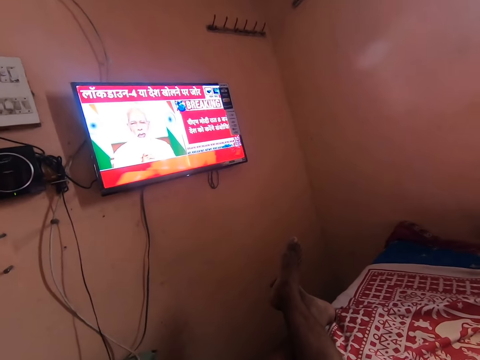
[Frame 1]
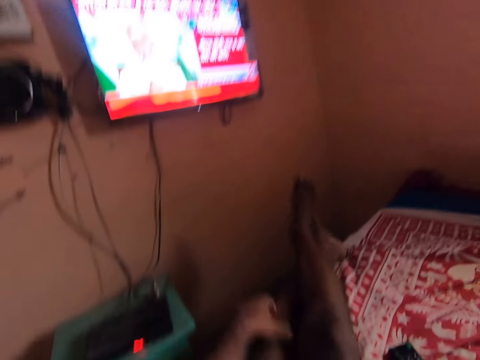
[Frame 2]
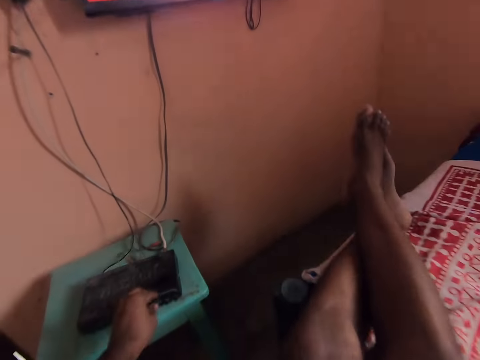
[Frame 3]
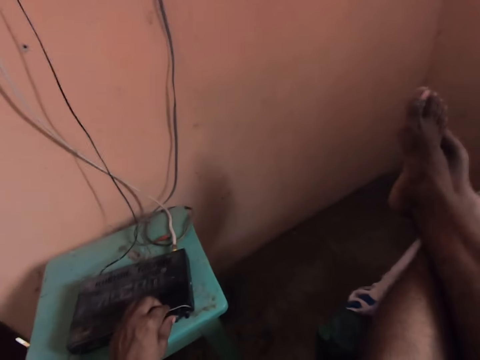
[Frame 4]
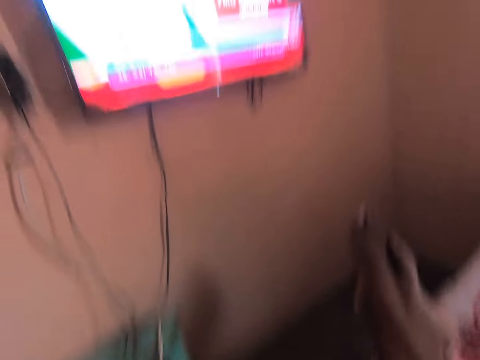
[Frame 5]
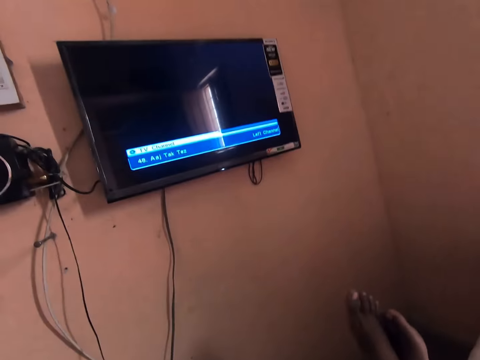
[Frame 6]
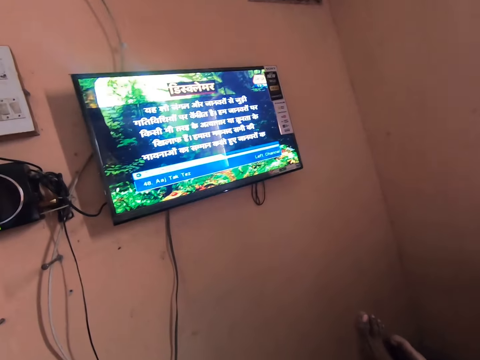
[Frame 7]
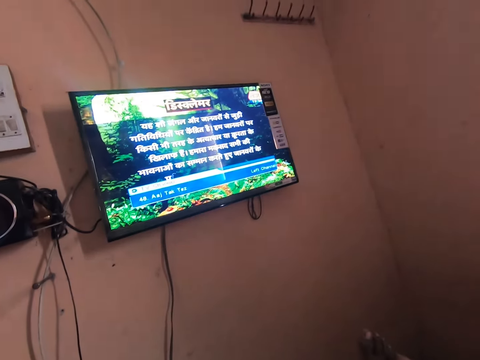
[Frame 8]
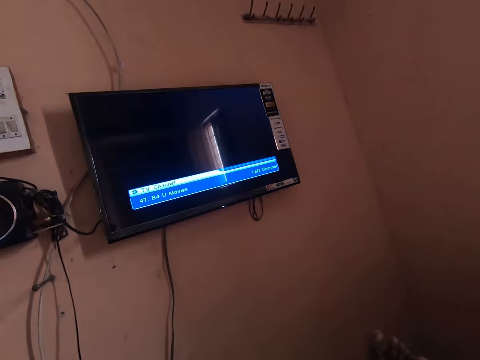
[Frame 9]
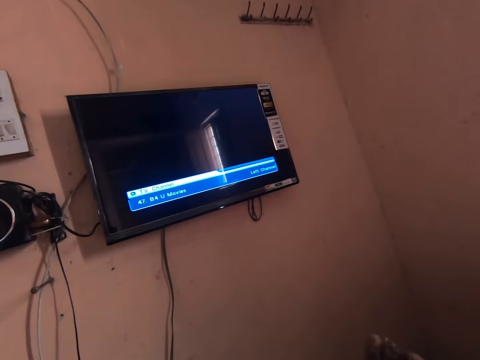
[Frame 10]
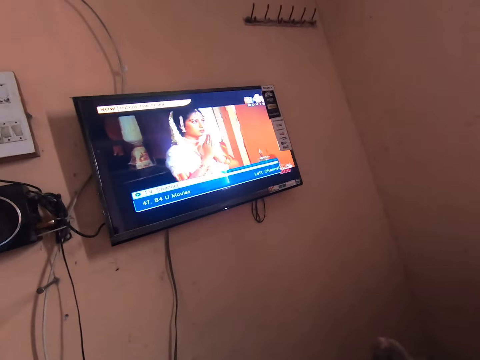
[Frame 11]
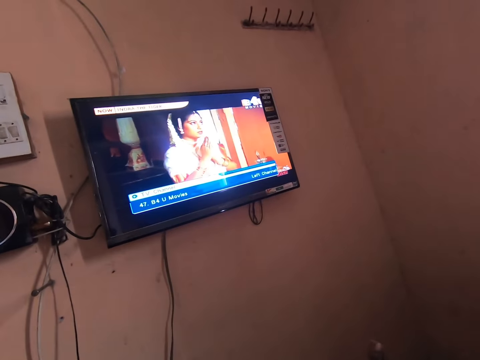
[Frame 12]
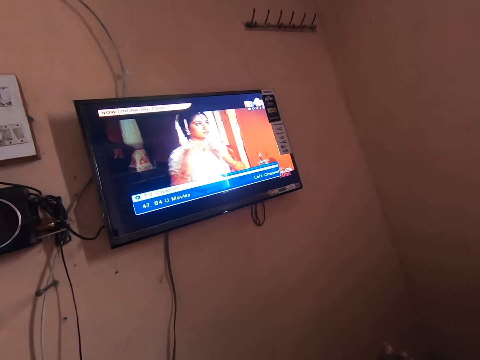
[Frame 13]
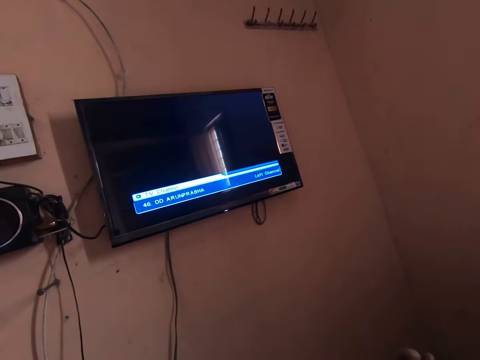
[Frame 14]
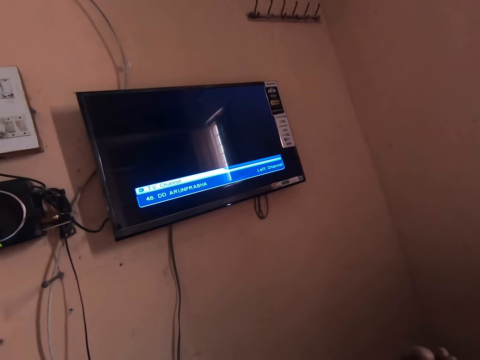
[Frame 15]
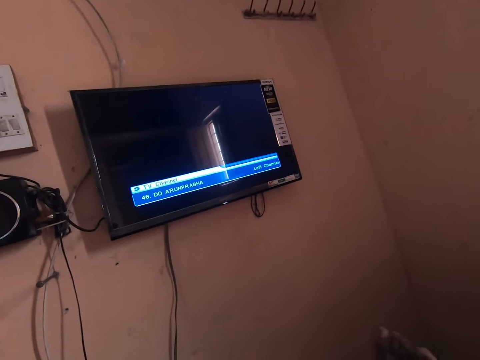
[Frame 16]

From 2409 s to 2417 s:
The camera wearer presses the decoder on a stool with his left hand. He watches the TV on a bed.

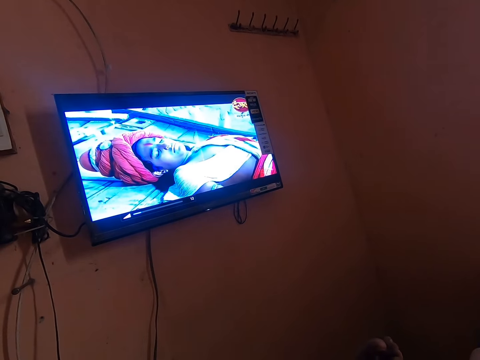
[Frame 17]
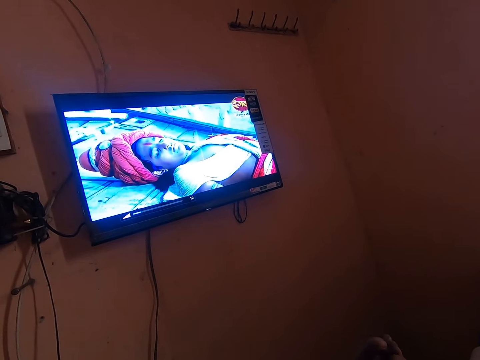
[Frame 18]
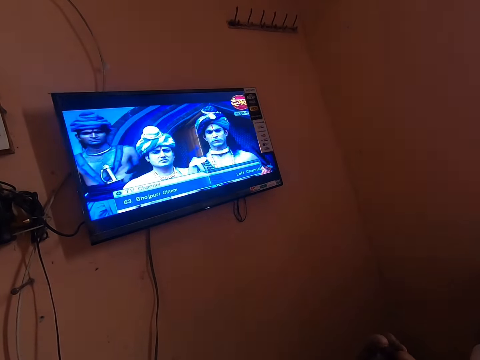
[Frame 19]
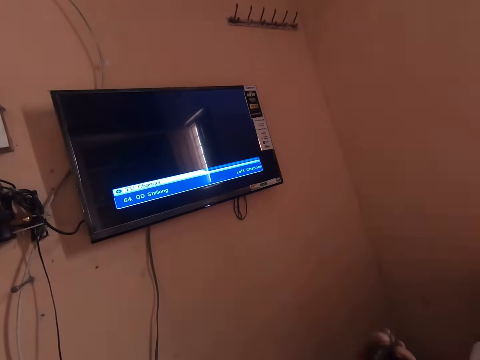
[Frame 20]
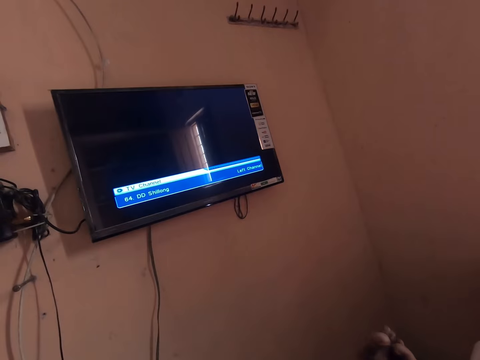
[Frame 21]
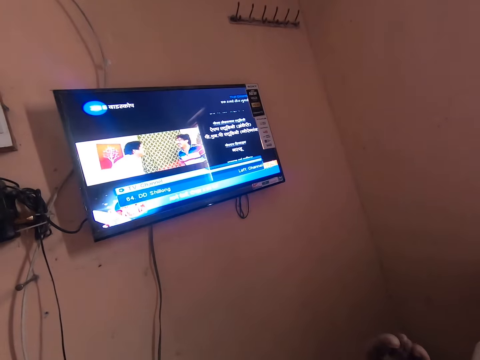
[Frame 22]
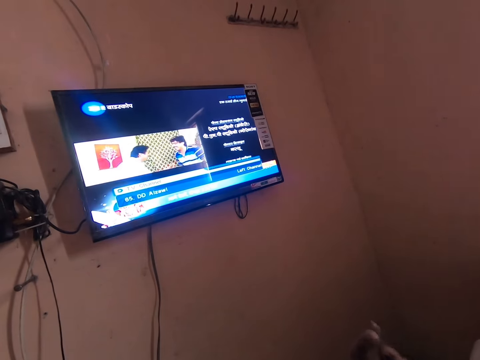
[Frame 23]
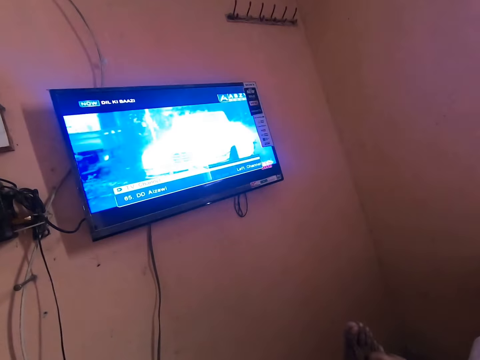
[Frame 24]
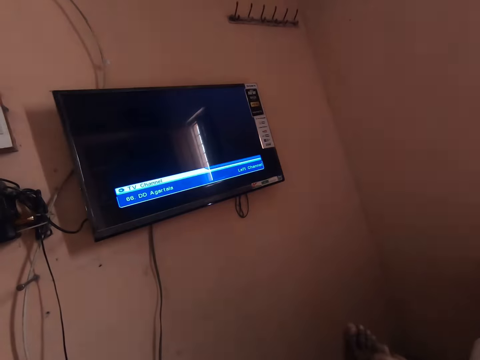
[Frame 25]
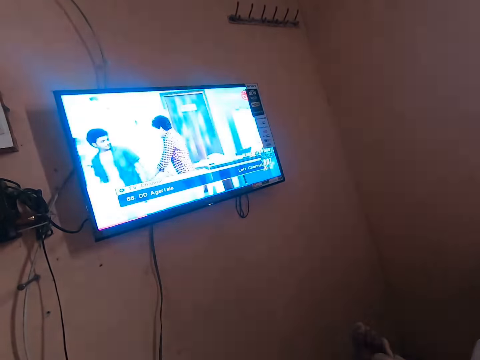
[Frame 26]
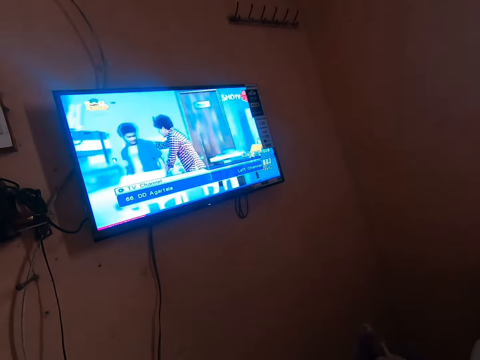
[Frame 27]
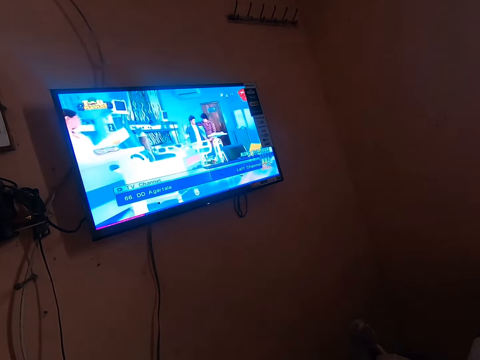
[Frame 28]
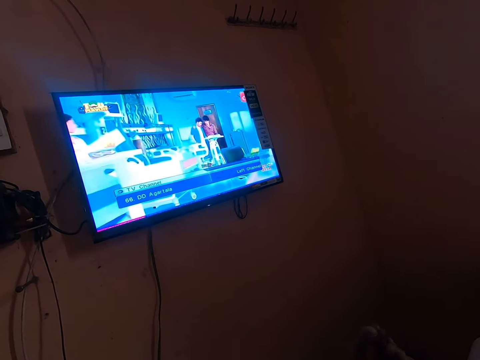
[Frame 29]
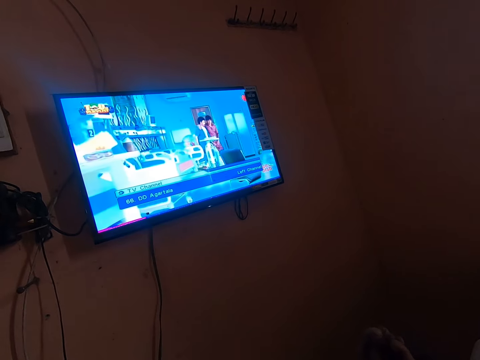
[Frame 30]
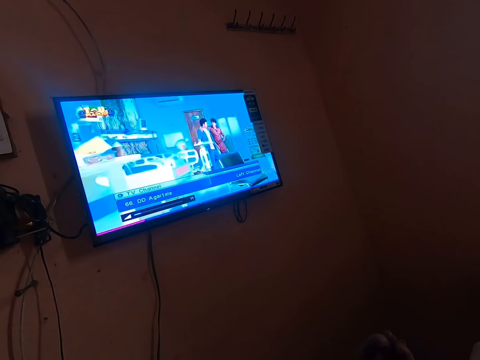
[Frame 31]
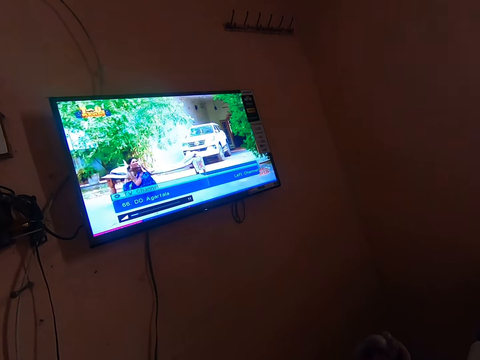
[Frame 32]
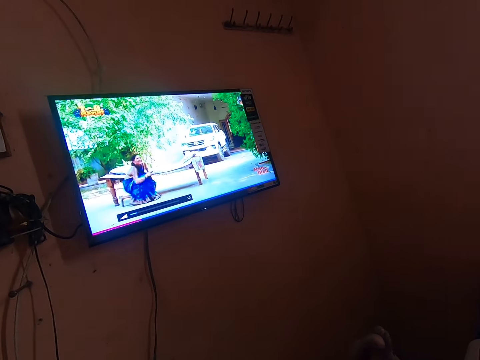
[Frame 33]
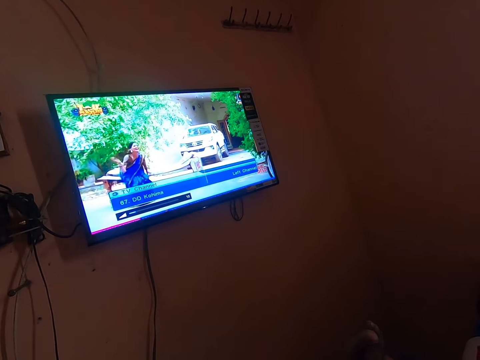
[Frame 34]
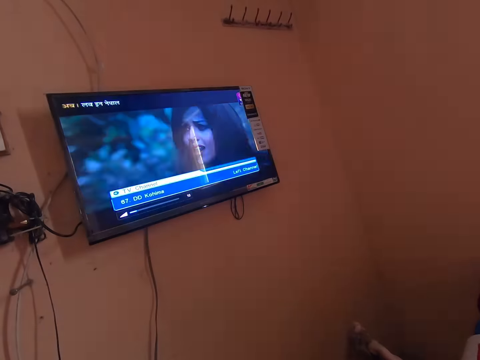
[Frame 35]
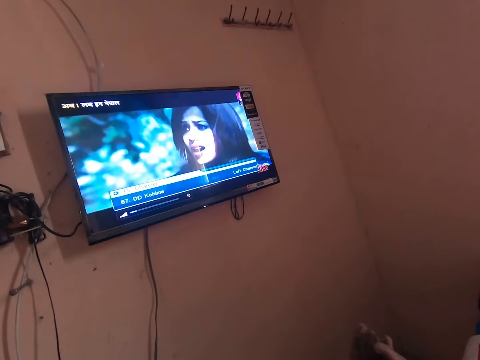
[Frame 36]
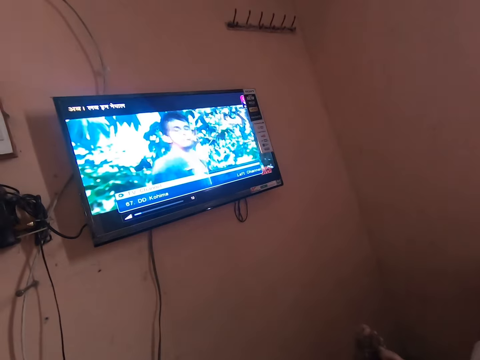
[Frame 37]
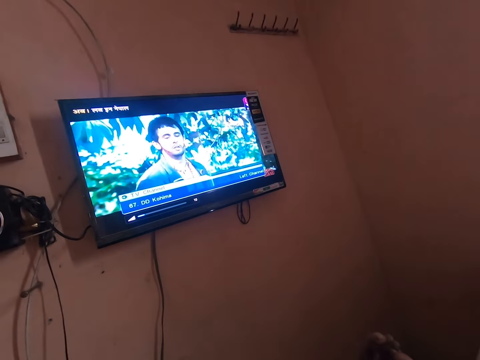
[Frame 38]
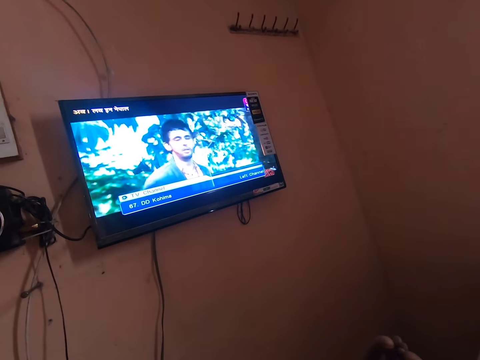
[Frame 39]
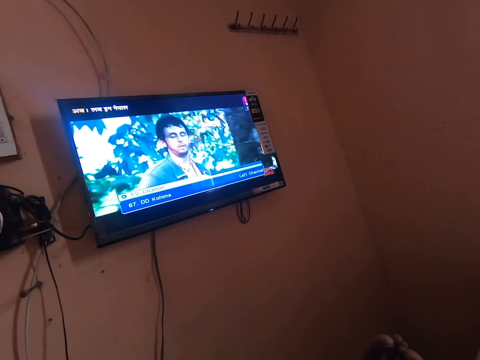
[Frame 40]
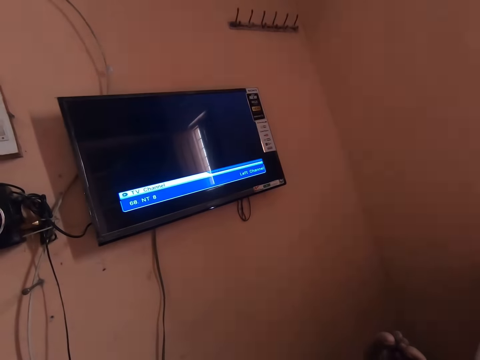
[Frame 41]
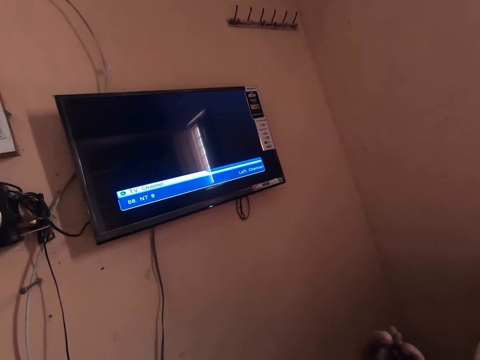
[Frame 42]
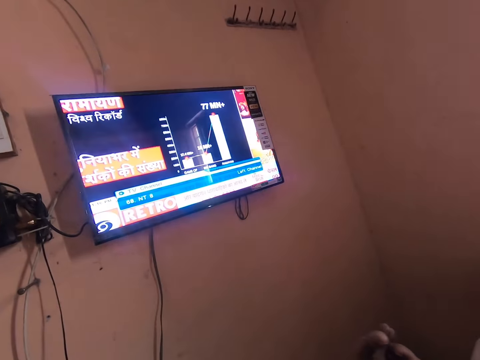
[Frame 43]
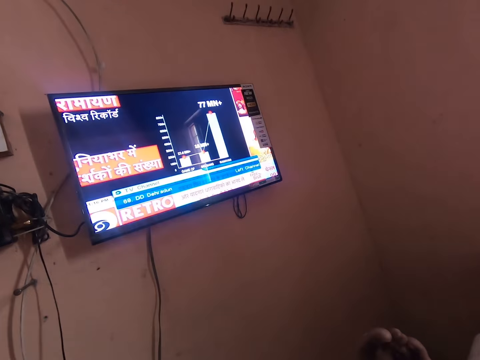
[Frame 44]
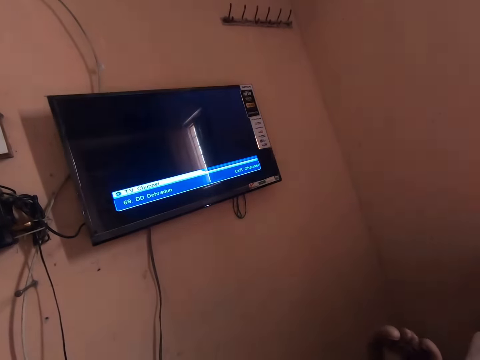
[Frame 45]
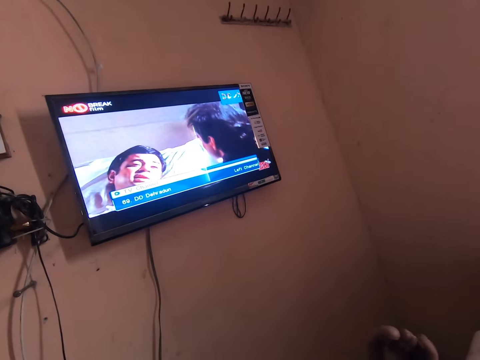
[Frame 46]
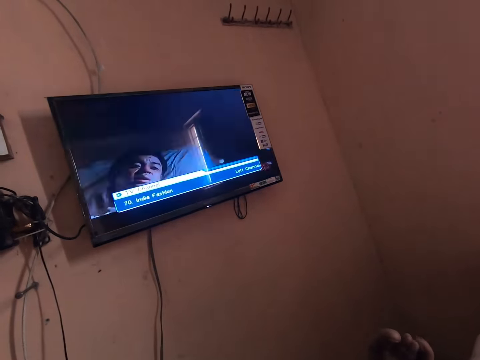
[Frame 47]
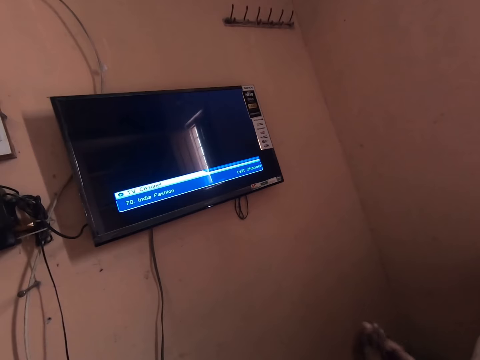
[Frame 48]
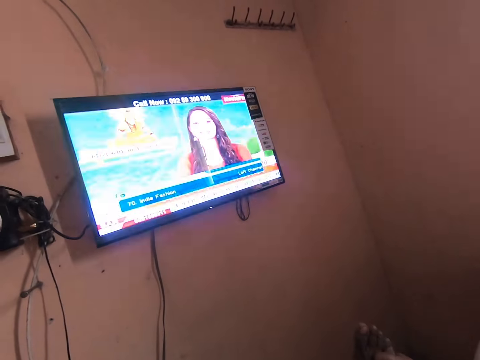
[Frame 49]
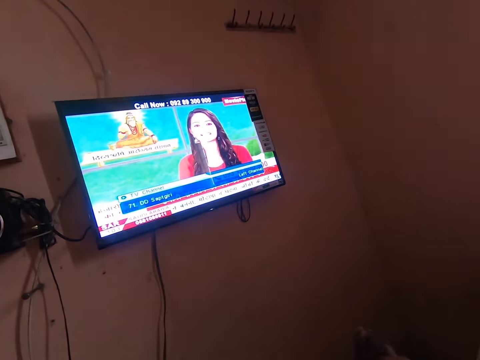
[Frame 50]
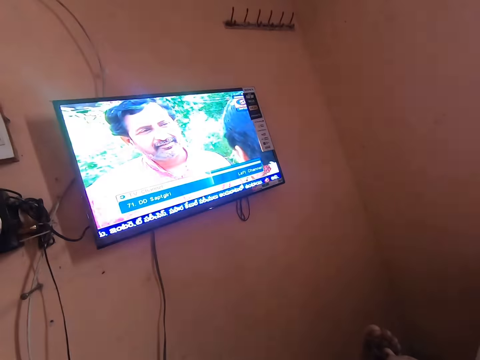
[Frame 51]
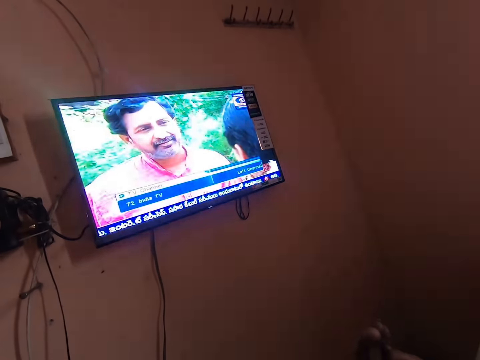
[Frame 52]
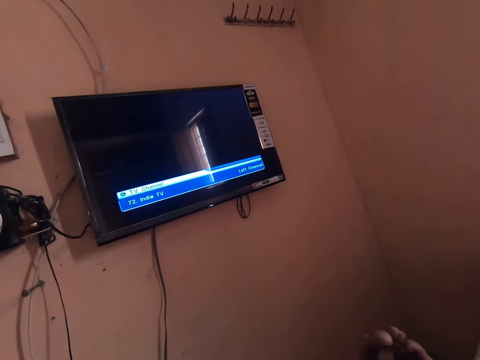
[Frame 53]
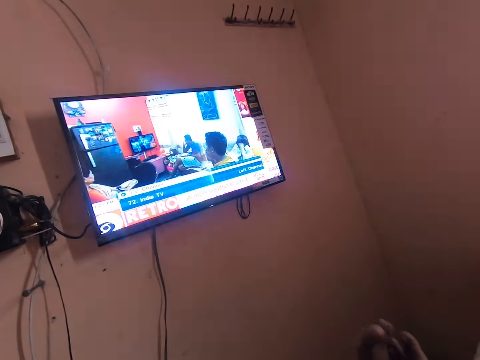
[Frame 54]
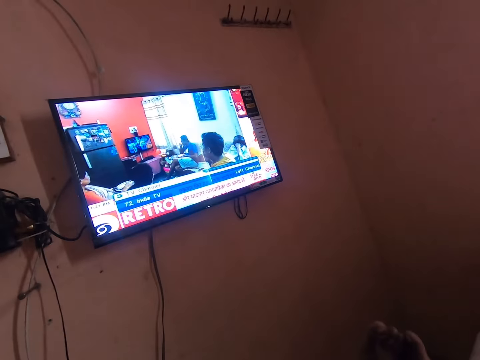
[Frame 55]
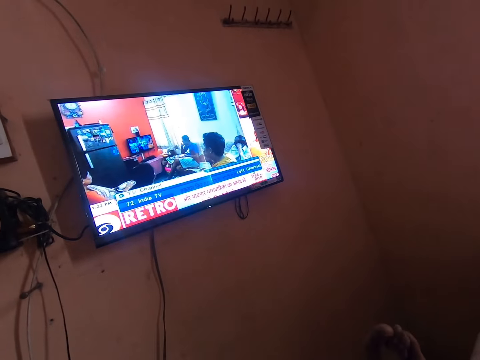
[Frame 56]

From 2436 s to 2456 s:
The camera wearer switches the channel. They watch the channel. They increase the volume. They switch the channels. They watch the channel.
